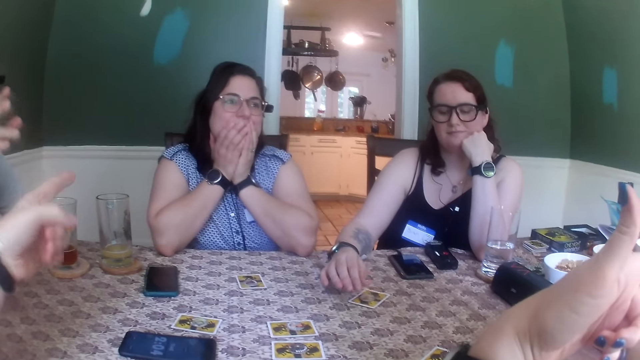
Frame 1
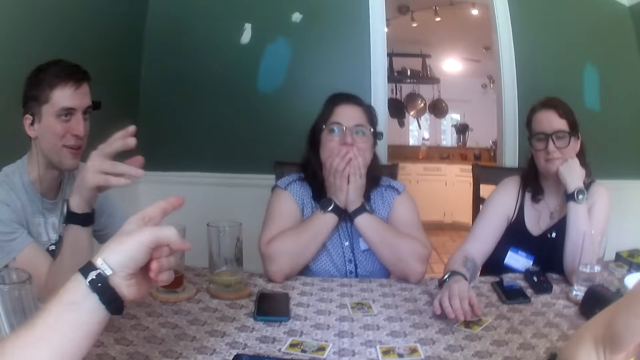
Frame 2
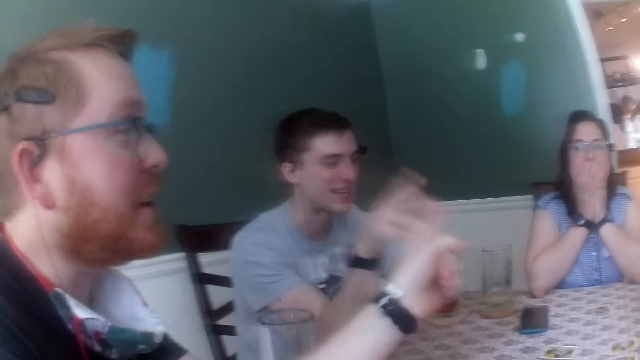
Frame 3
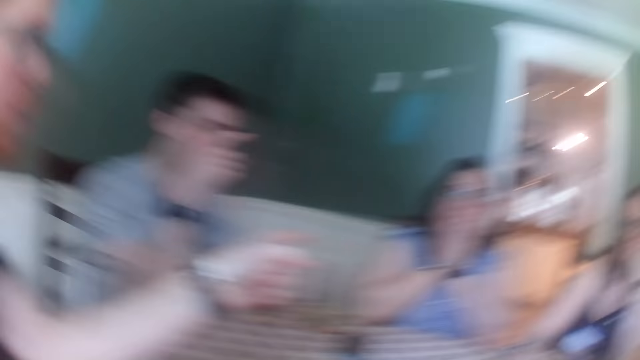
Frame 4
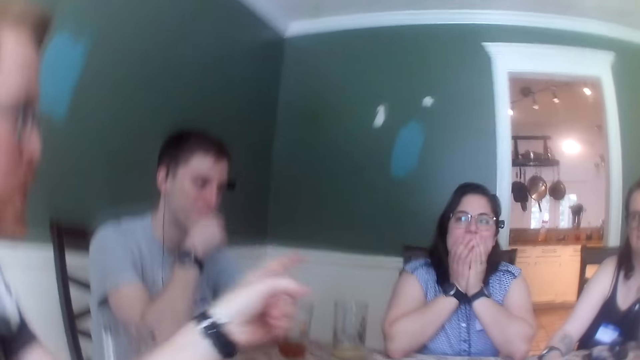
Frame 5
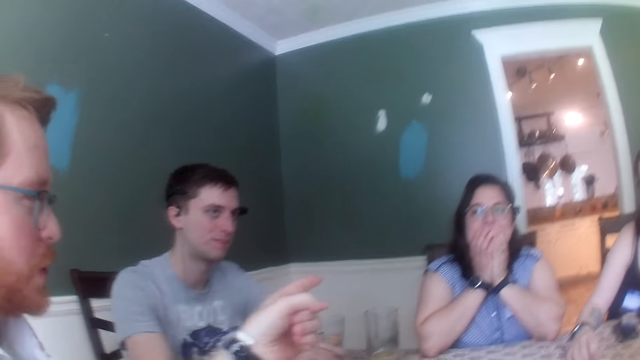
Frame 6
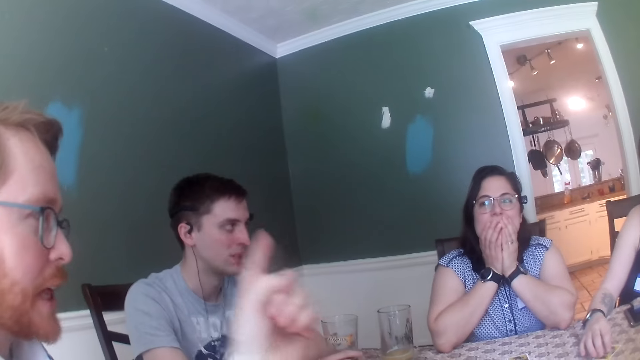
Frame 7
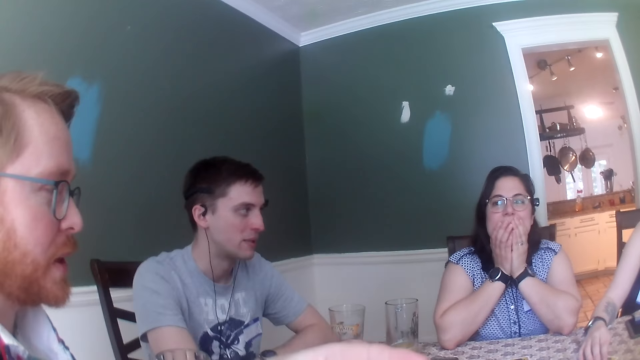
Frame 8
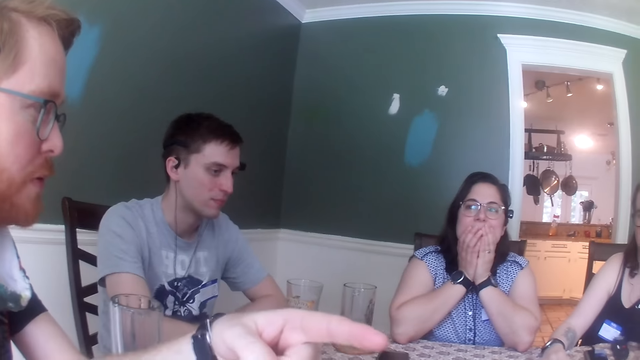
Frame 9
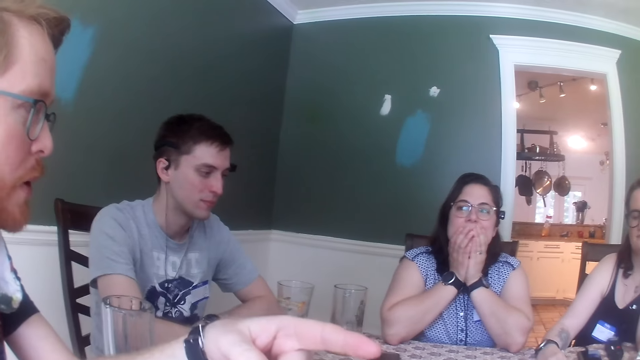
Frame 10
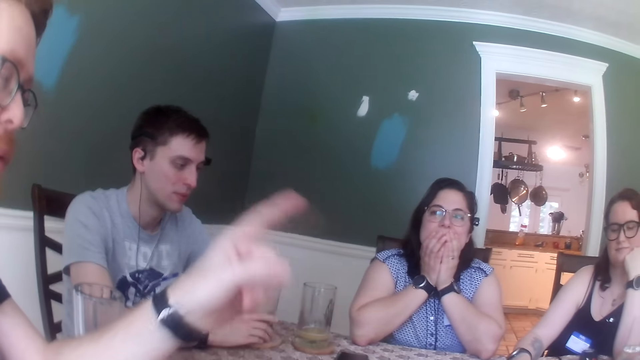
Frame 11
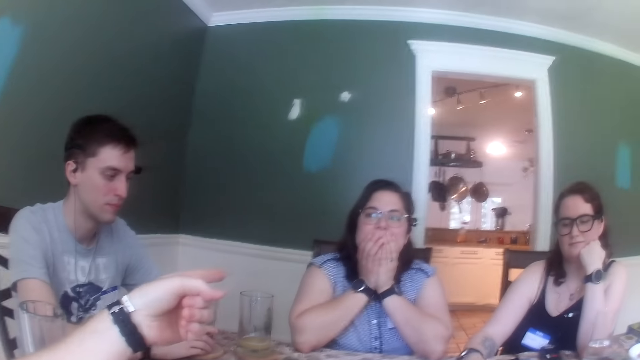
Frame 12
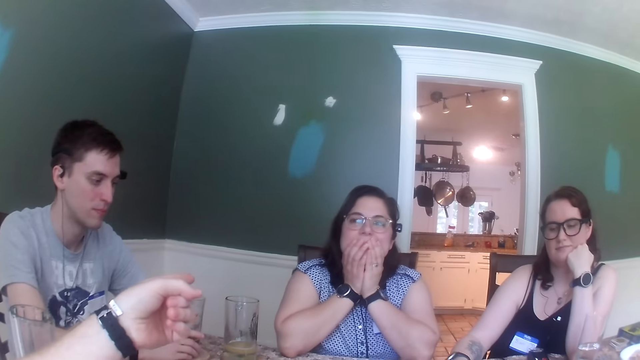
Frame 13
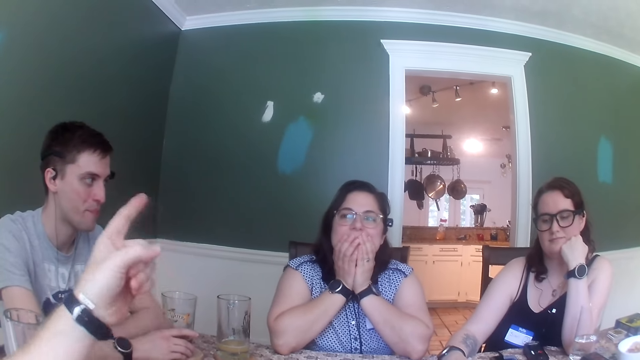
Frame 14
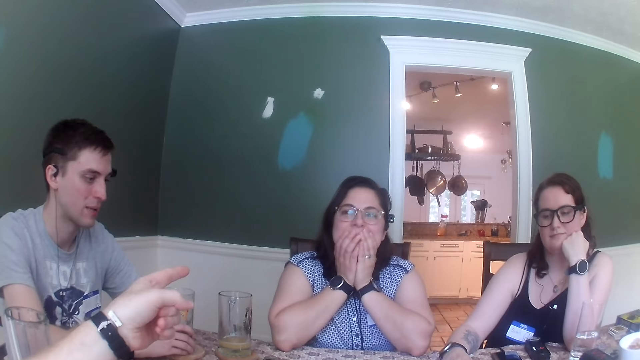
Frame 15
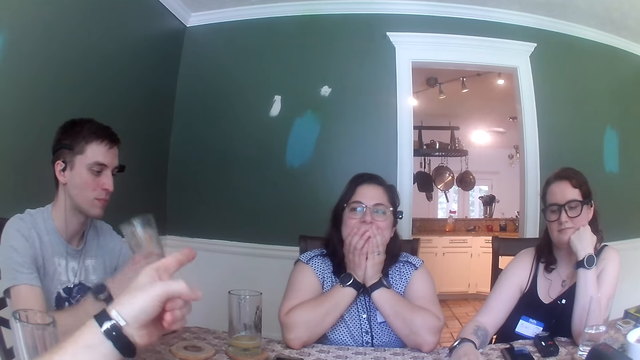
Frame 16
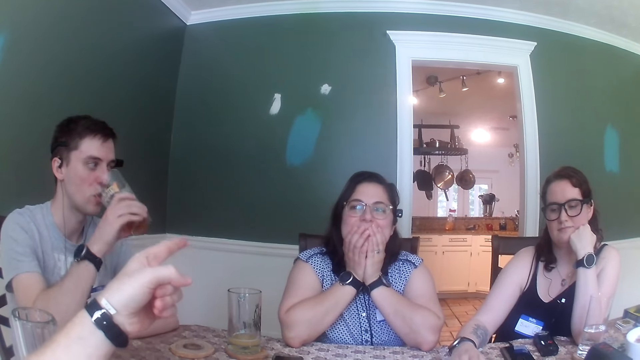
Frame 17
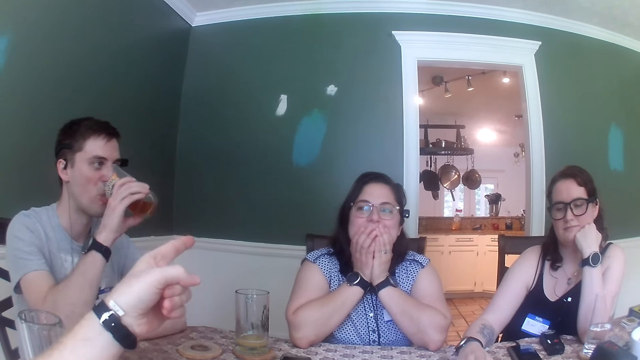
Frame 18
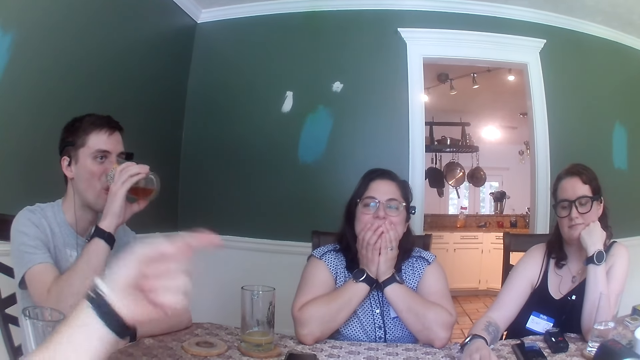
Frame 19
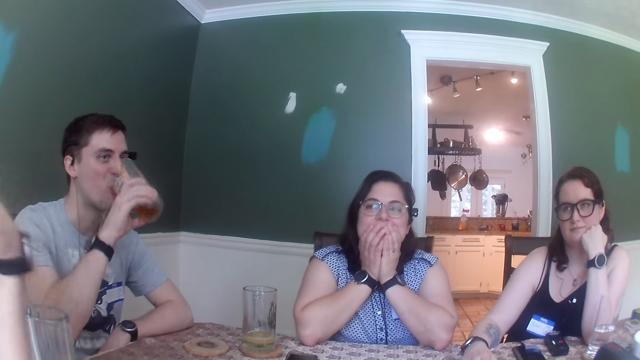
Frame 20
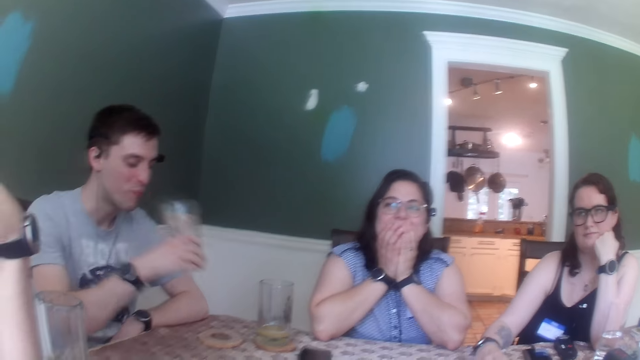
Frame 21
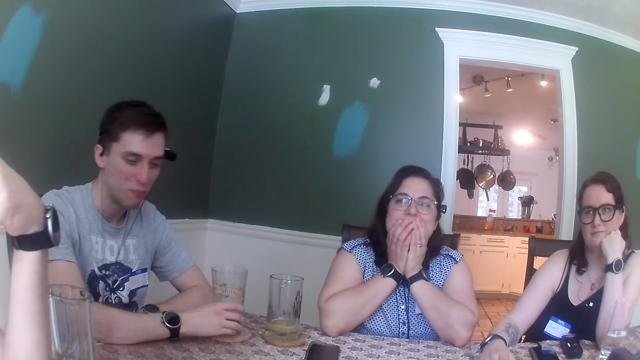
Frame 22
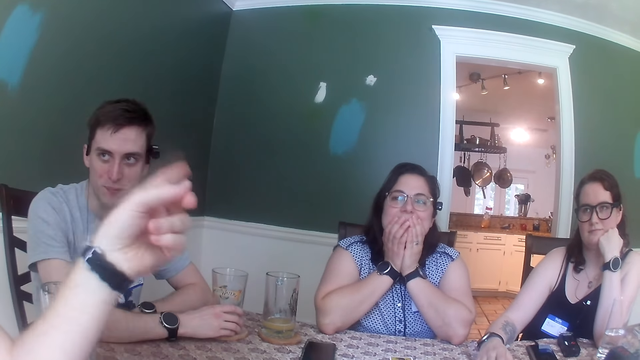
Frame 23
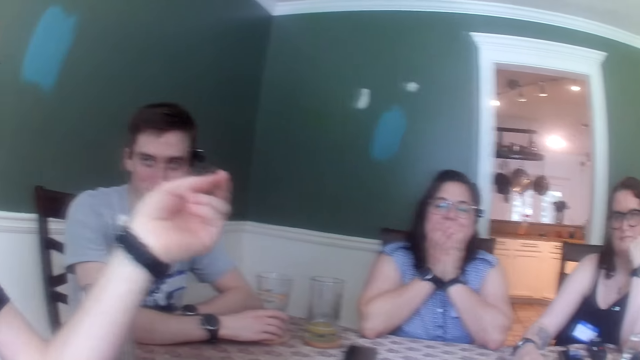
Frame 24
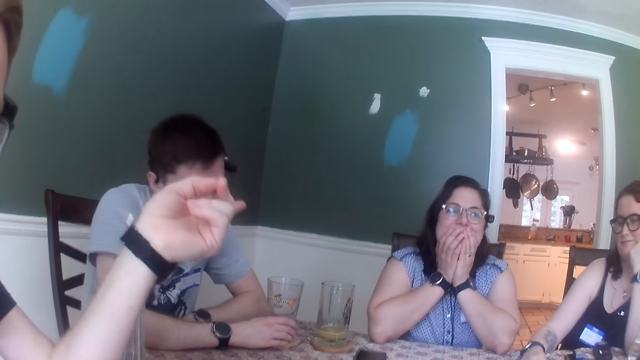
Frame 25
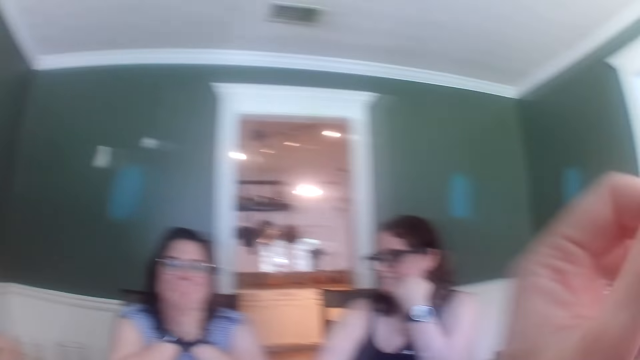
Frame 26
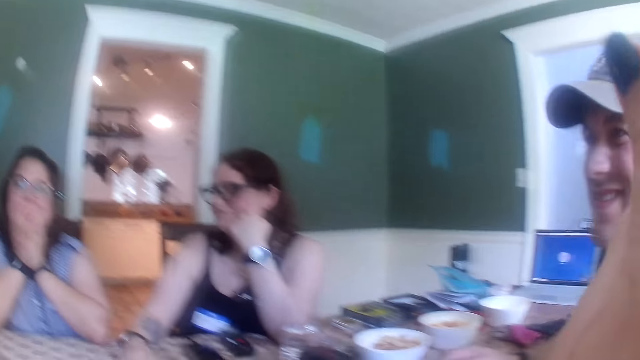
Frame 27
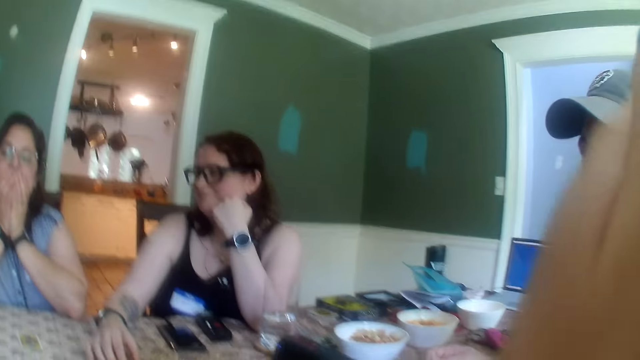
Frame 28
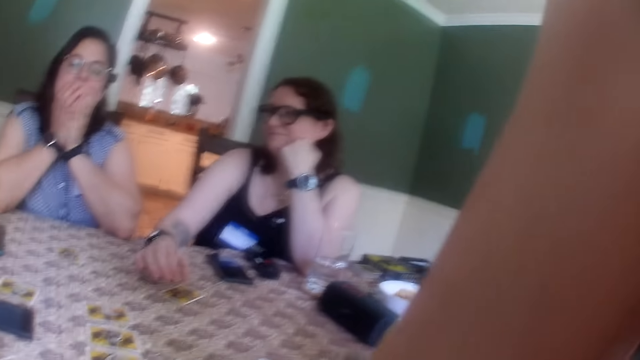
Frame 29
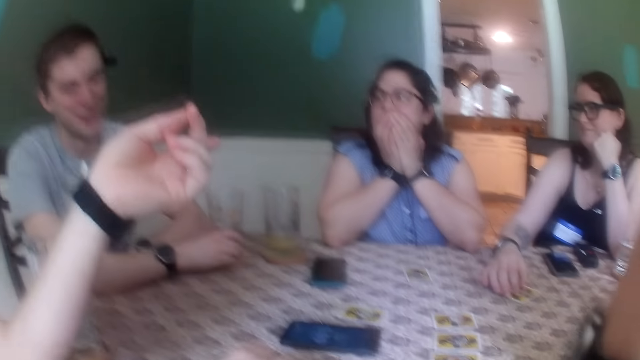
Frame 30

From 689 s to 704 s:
A man points at a woman with his left hand. Another man holds the glass of juice with his right hand. He picks up the glass of juice on the coaster on the table with his right hand. He drinks from the glass of juice in his right hand. He drops the glass of juice in his right hand on the coaster on the table. The first man points. The camera wearer raises her left hand to her face. She touches the face.

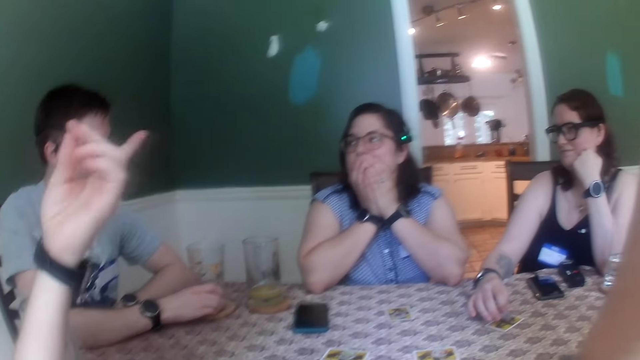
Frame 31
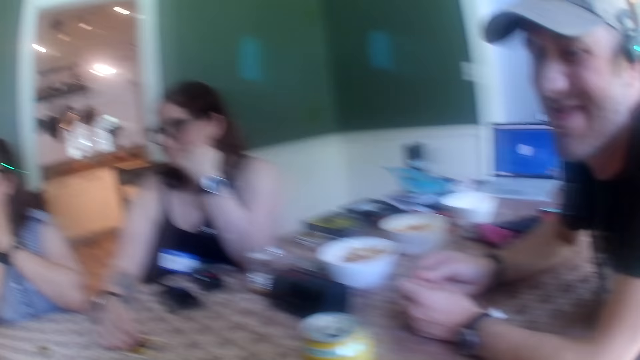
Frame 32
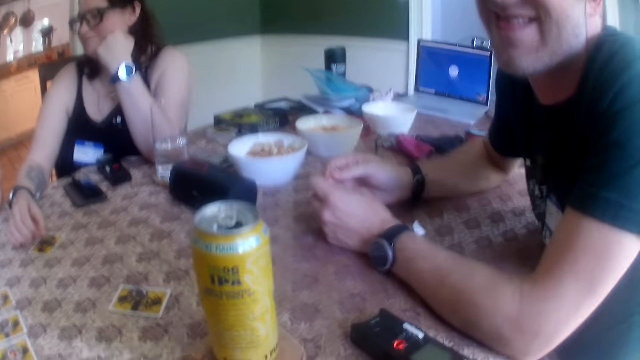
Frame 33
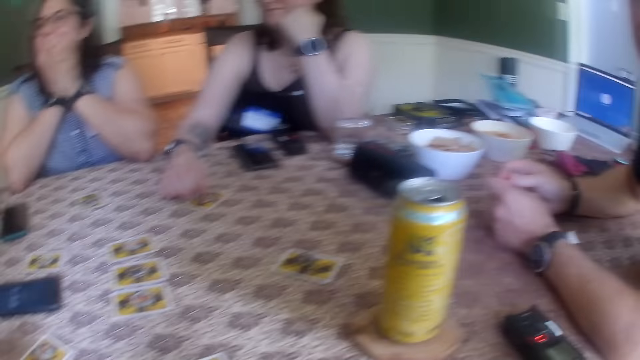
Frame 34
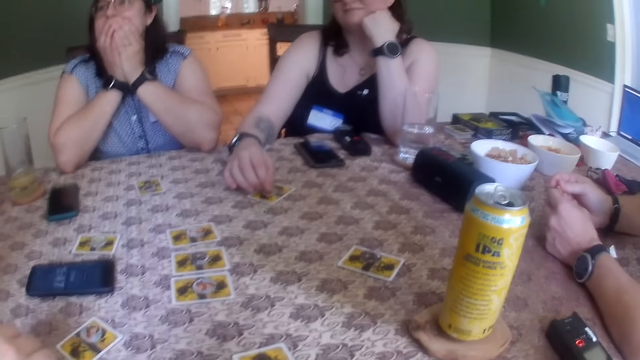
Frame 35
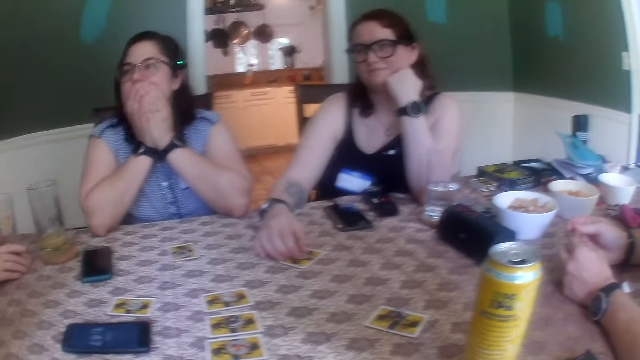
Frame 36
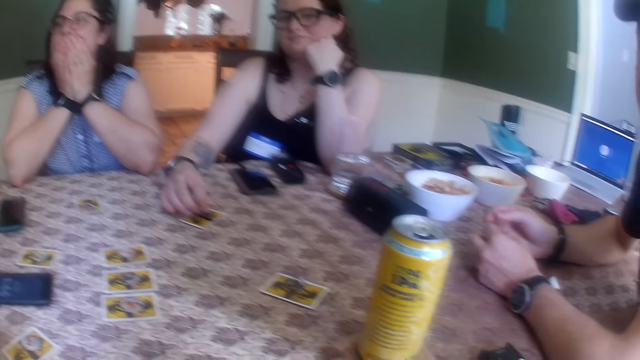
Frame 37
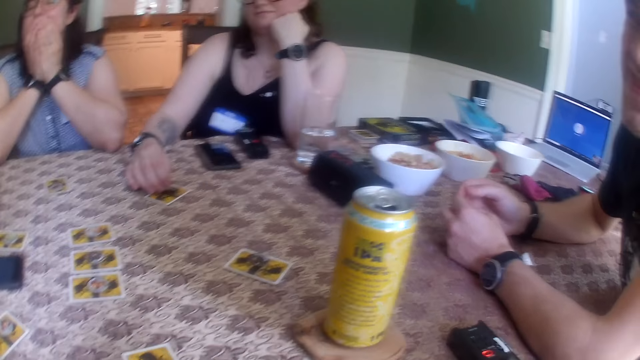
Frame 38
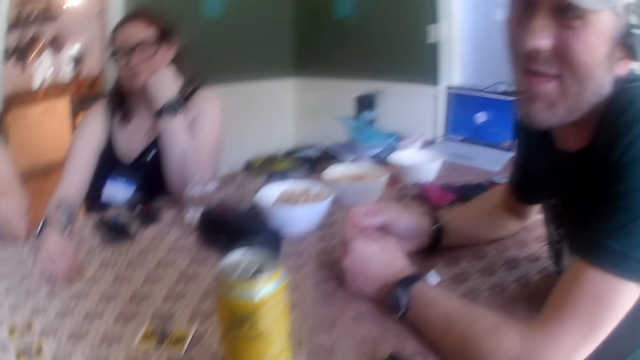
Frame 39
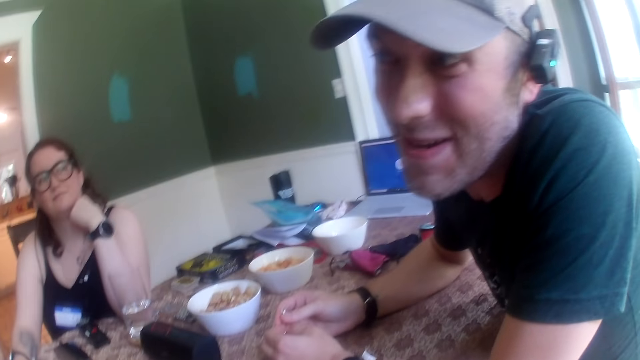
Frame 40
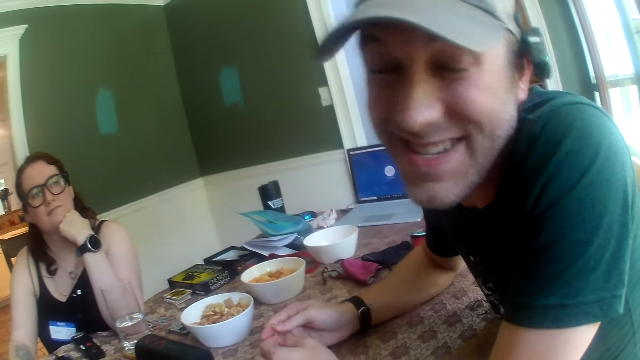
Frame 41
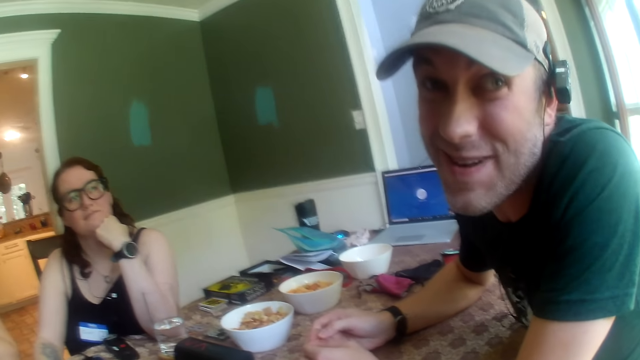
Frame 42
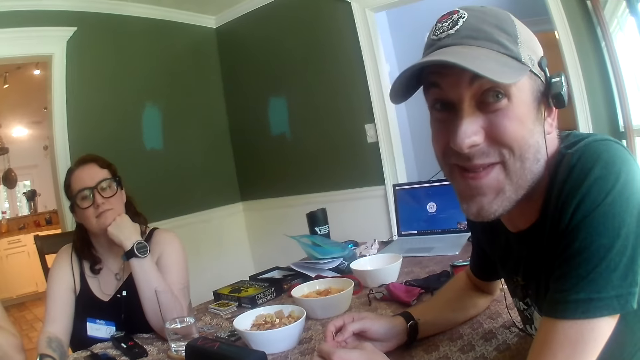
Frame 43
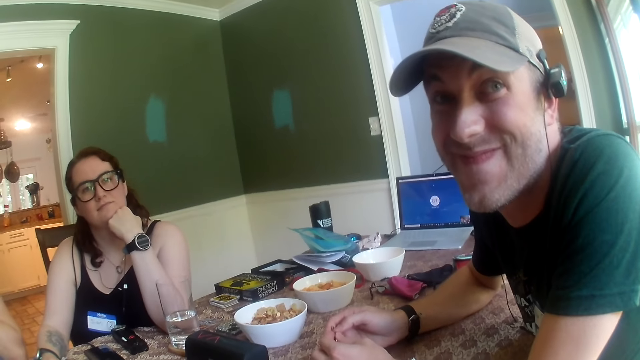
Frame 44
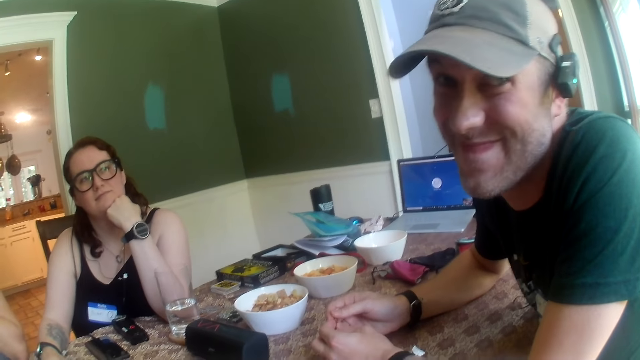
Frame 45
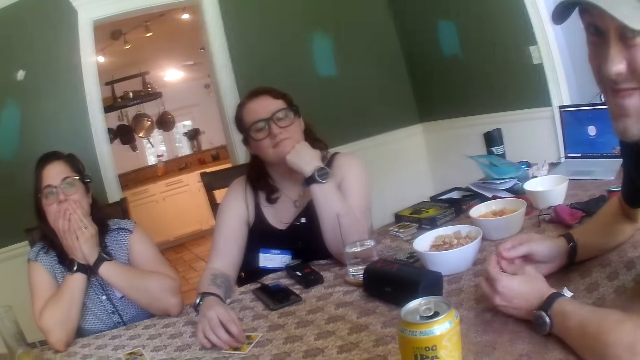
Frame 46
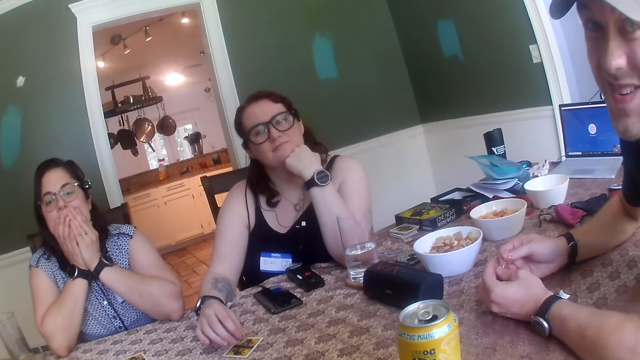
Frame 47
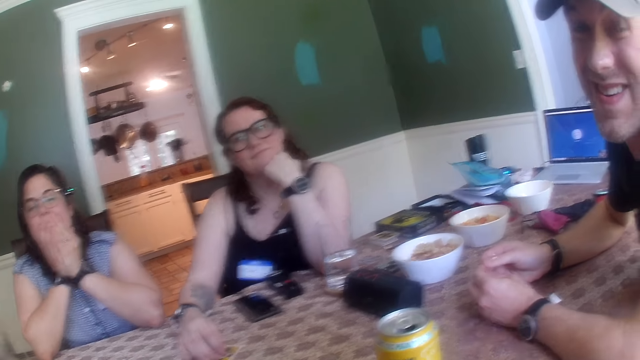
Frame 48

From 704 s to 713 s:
A man points. Another man stares. He speaks.
